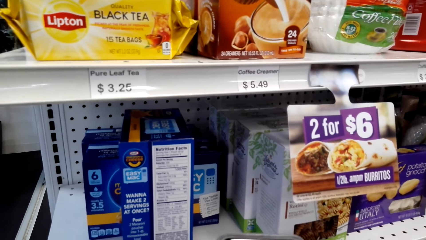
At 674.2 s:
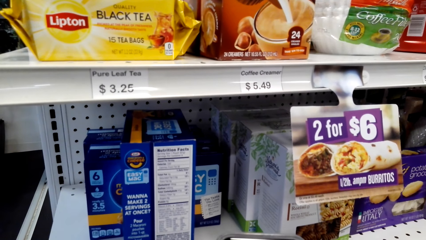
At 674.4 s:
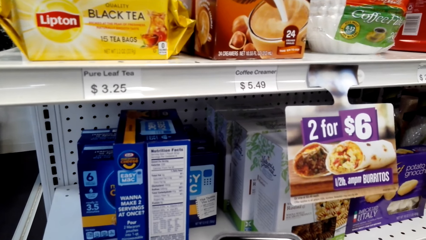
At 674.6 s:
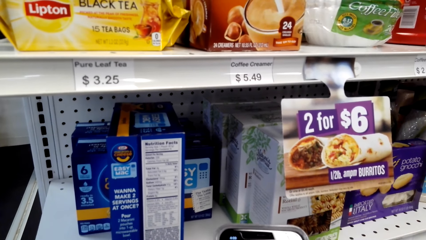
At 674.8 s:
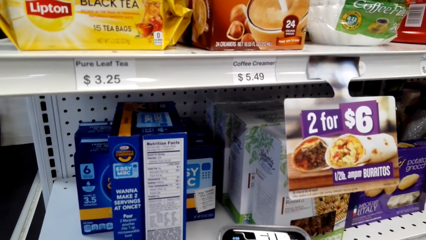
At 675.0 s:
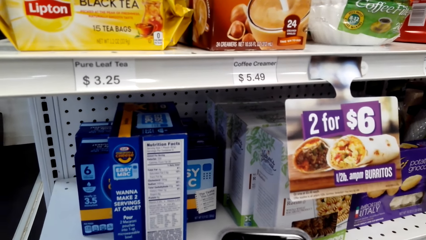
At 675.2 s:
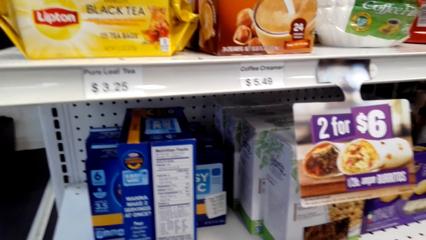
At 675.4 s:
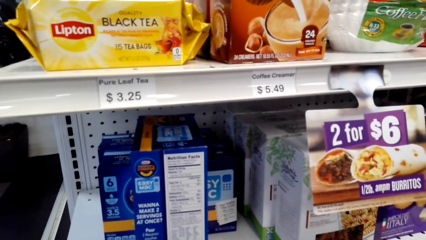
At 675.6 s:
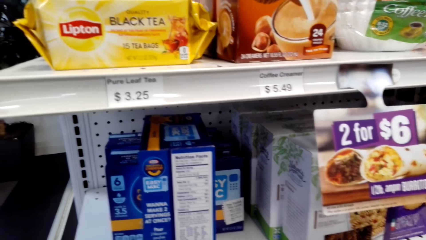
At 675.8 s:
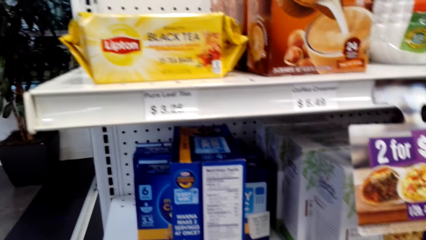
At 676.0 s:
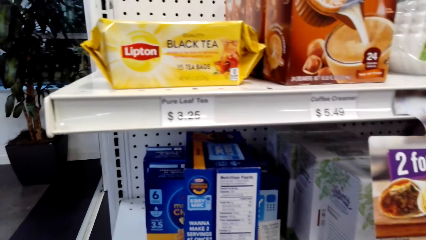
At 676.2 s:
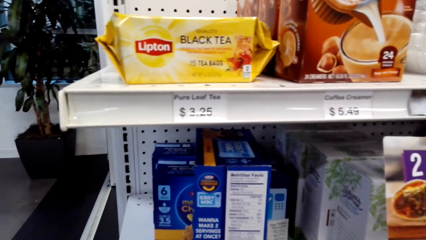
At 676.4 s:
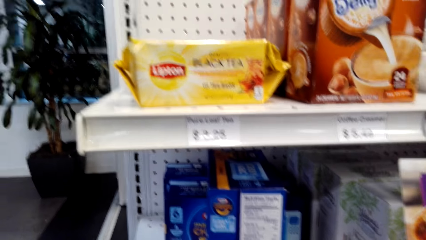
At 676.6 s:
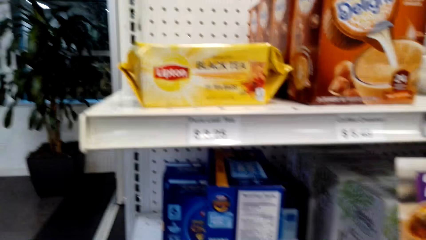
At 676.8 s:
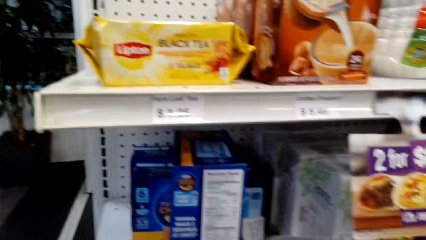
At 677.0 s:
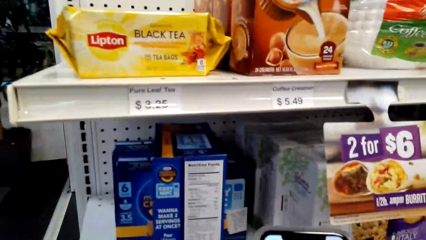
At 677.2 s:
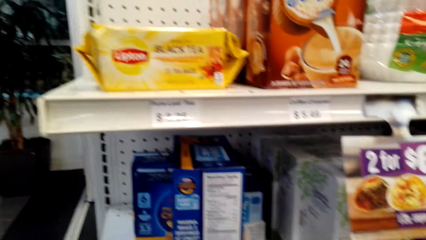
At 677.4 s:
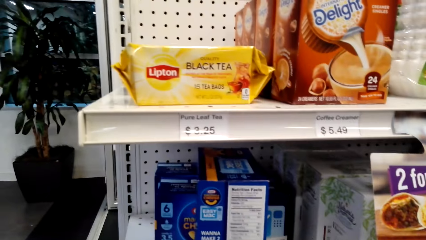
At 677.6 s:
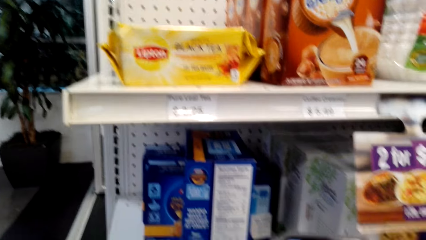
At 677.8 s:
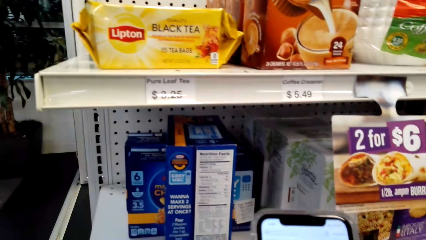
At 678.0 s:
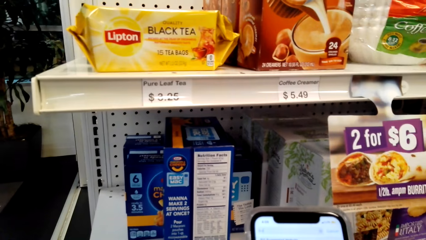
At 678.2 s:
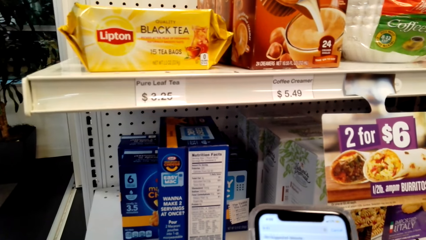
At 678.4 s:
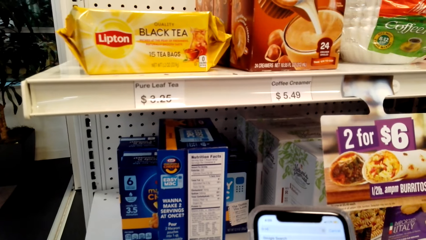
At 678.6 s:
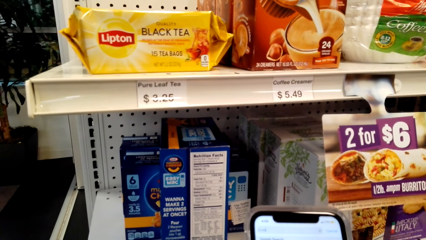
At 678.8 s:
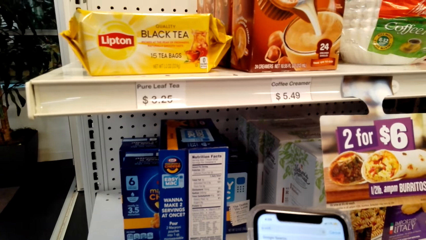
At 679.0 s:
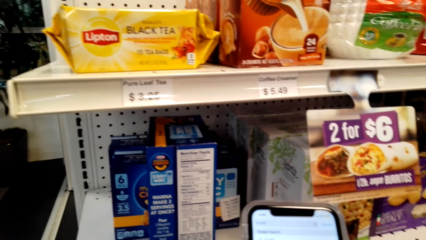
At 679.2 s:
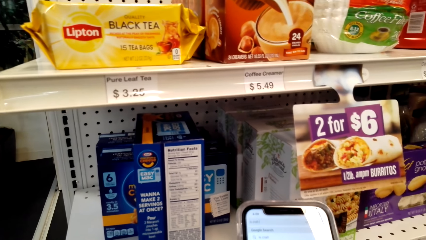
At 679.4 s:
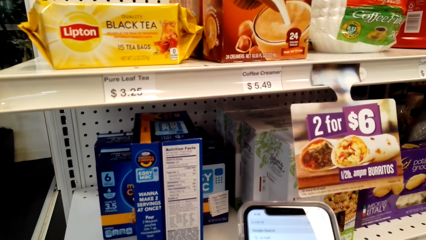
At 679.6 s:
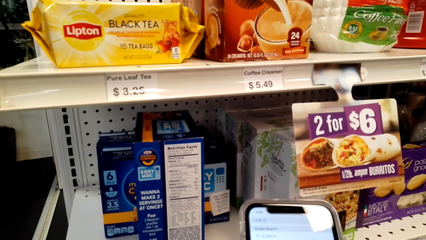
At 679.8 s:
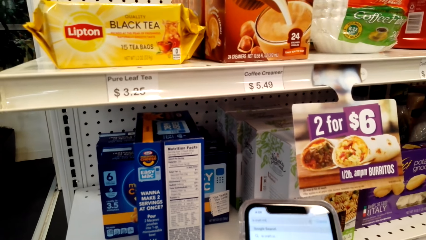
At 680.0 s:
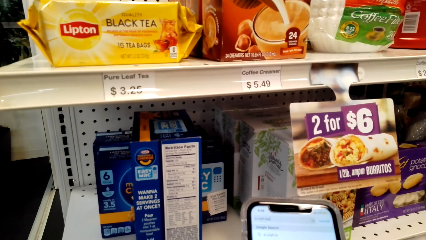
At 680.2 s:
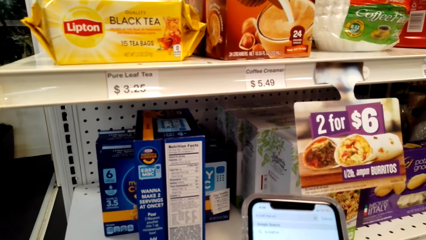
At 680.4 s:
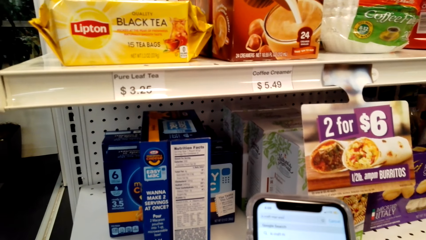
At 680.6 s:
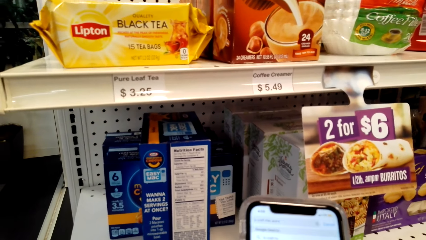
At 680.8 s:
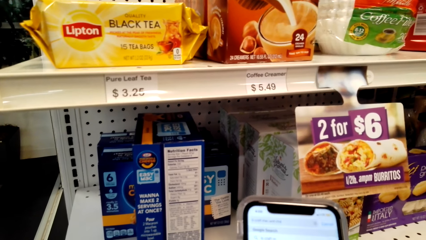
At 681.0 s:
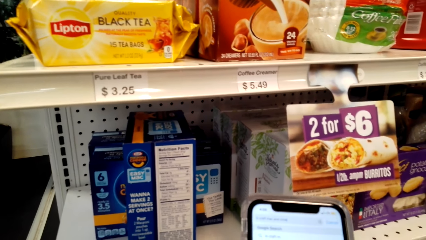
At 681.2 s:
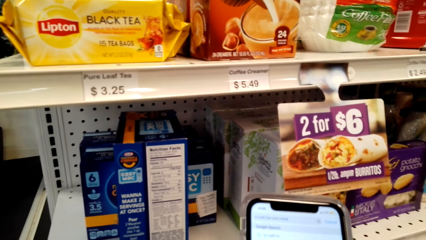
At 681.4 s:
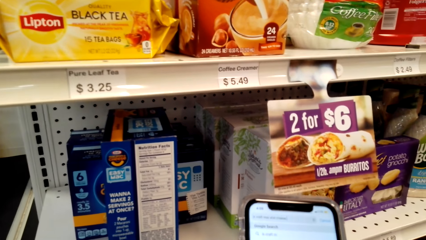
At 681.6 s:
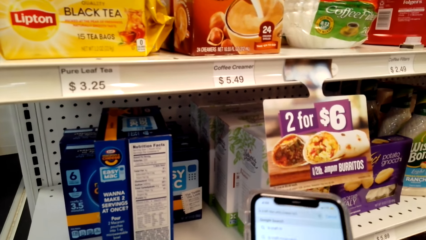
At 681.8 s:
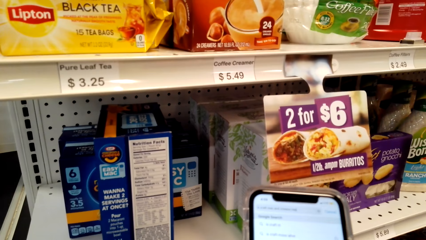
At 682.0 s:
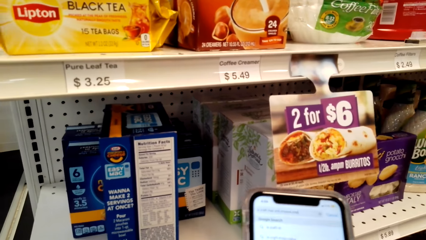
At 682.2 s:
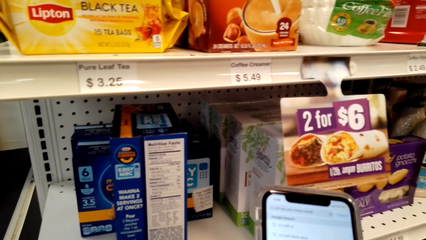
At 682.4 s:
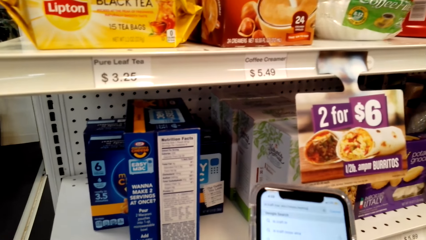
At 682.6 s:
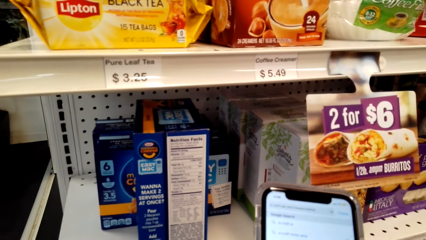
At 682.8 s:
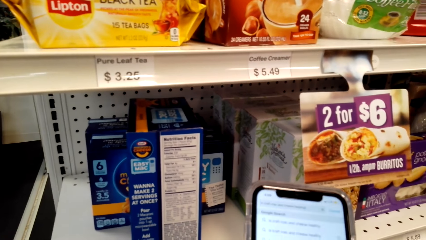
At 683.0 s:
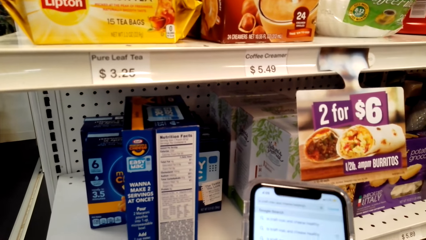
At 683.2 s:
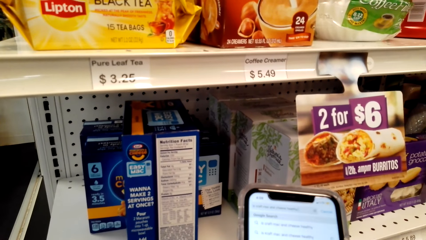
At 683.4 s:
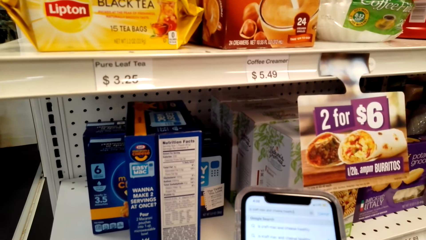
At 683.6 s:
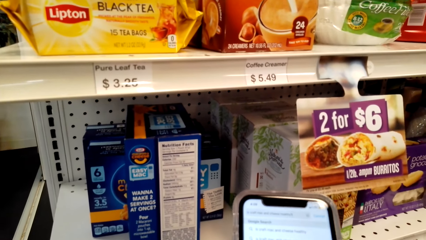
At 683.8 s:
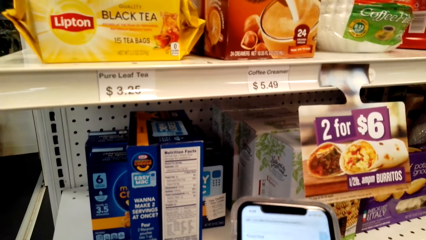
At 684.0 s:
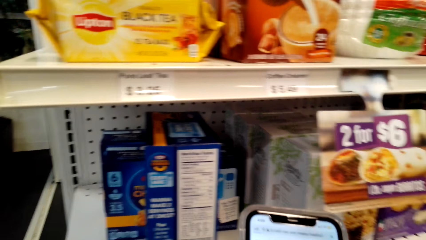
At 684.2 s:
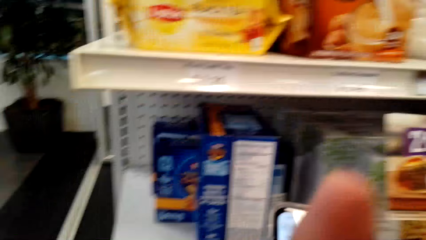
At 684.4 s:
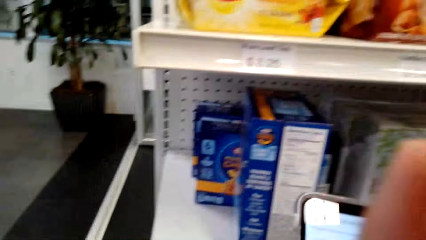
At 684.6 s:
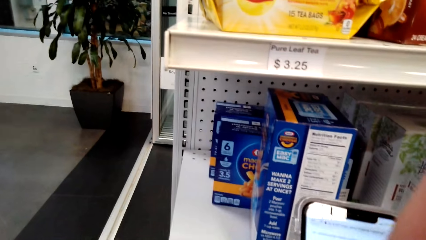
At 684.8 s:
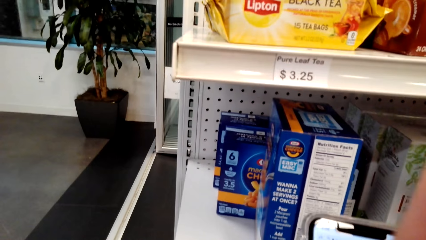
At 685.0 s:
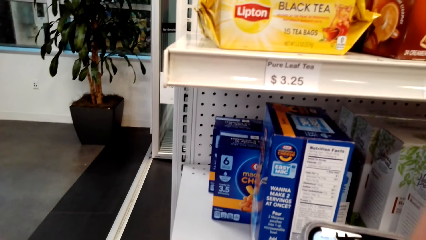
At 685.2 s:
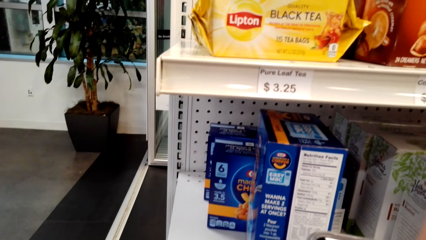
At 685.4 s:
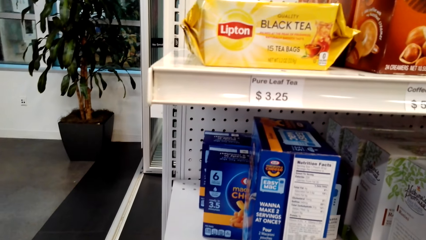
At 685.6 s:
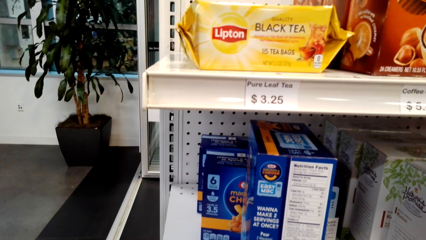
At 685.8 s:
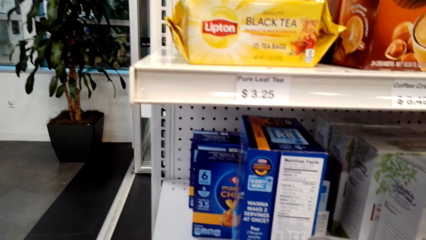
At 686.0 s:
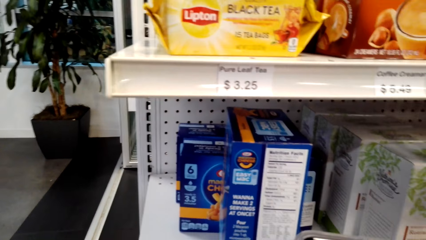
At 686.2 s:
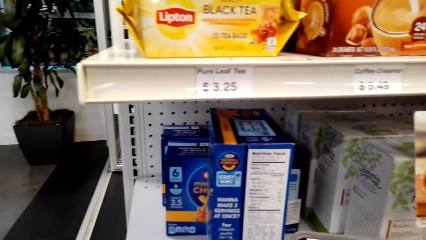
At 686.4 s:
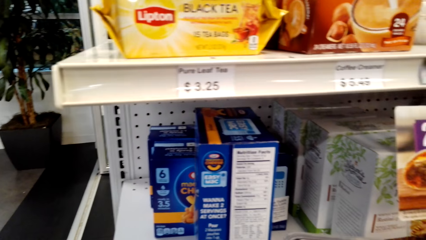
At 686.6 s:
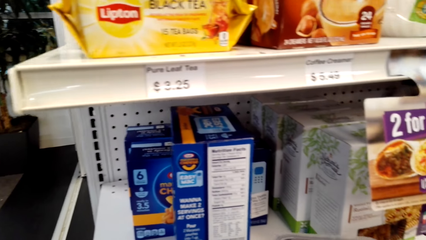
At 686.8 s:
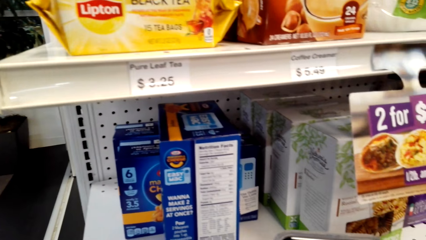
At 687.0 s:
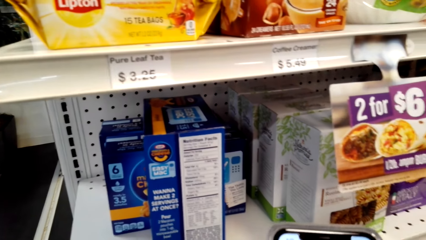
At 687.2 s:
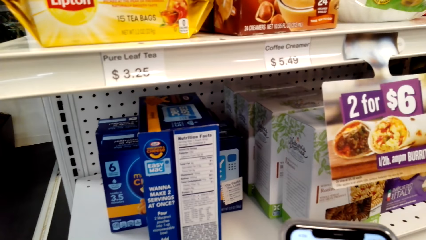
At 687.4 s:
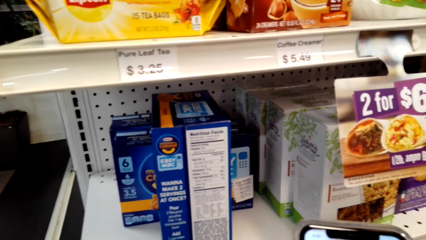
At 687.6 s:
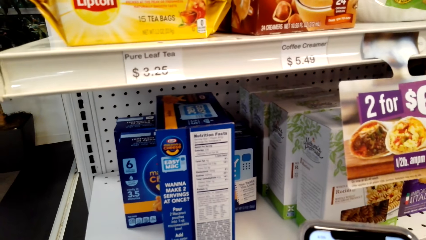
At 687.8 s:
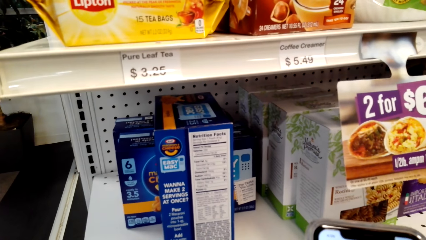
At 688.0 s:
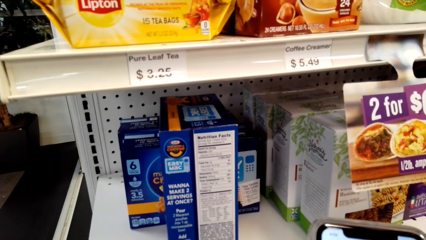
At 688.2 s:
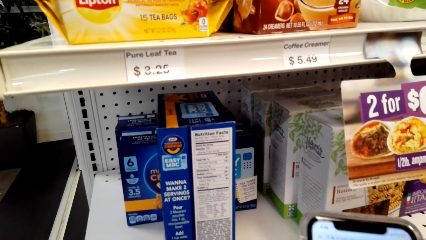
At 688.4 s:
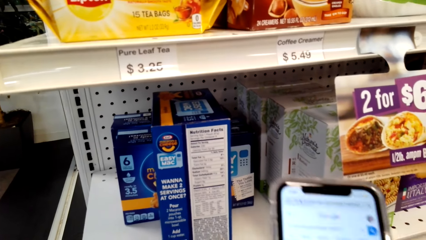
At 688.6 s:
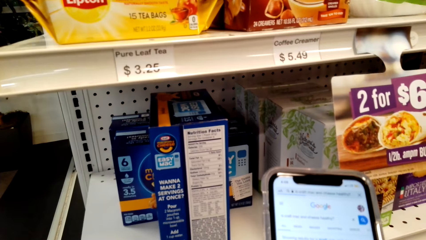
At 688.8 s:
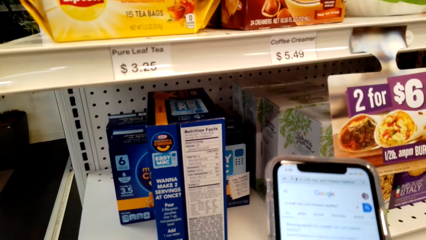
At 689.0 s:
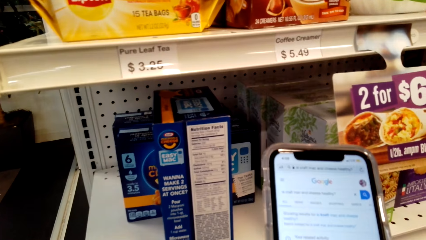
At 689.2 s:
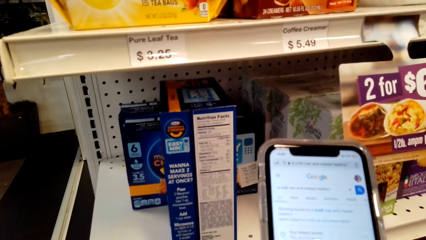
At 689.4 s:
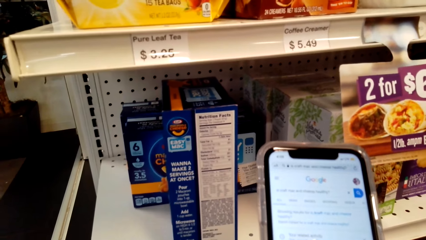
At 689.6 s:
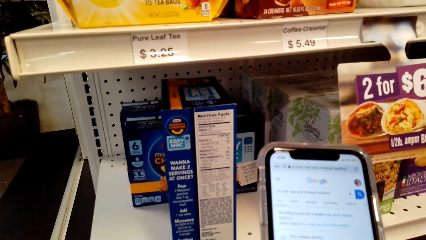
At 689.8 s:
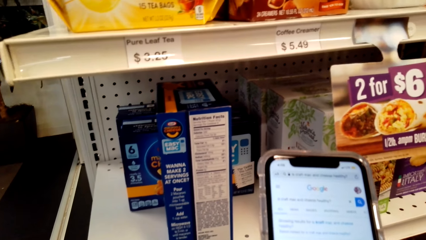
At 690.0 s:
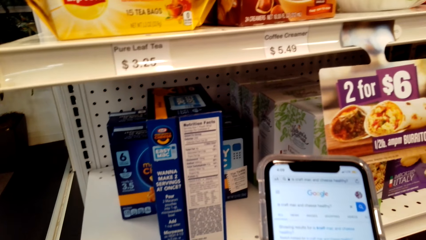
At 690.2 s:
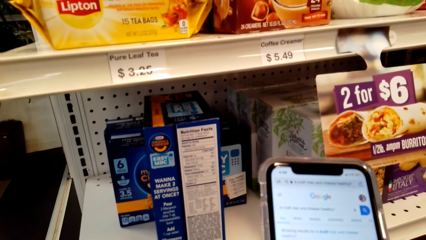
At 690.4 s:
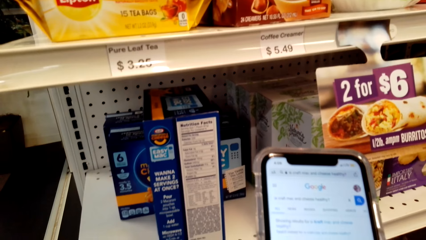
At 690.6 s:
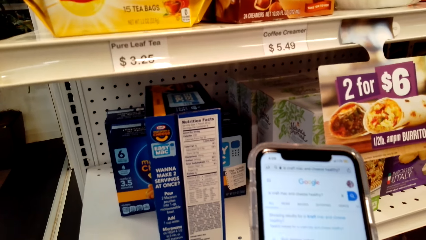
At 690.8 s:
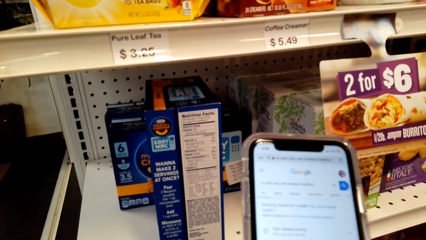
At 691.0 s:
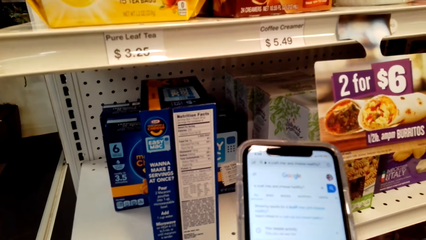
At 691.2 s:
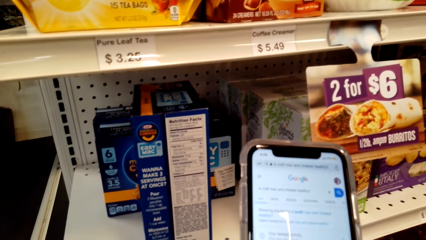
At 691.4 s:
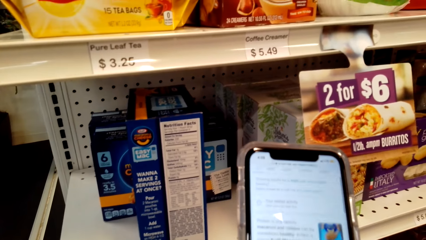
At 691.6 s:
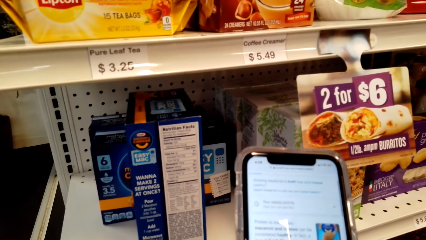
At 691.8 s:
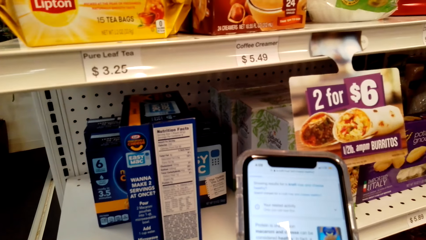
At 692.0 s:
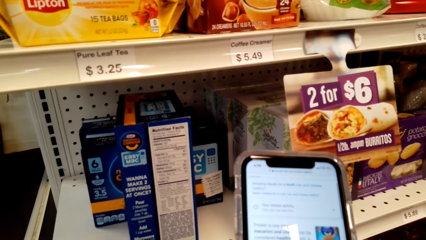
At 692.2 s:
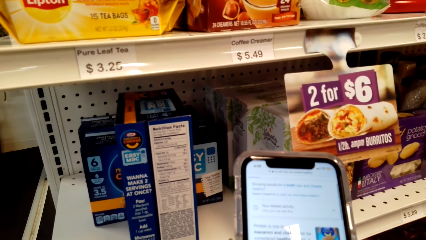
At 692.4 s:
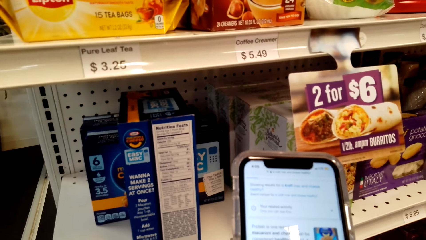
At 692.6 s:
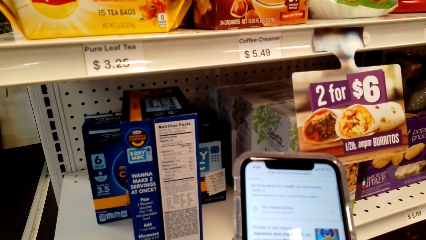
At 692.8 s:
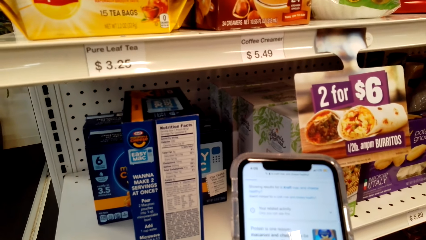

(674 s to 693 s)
The camera wearer looks around a supermarket. She operates a mobile phone with her hands. She holds her chin with her hands. She looks around the supermarket. She operates the mobile phone with her hands.
